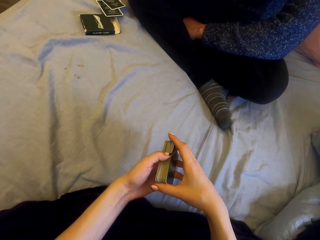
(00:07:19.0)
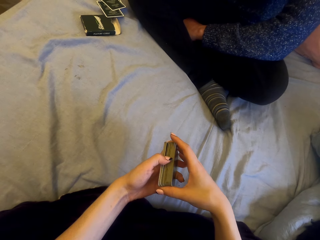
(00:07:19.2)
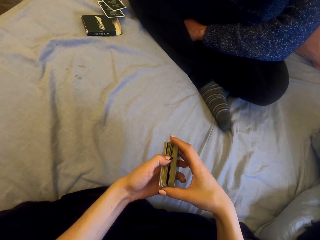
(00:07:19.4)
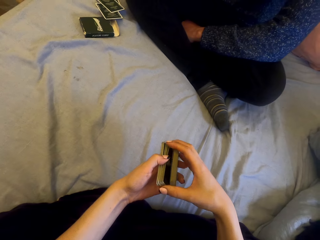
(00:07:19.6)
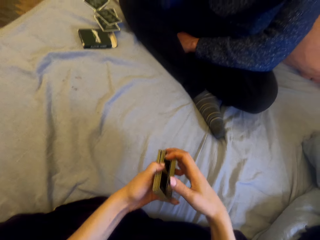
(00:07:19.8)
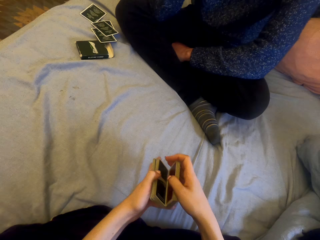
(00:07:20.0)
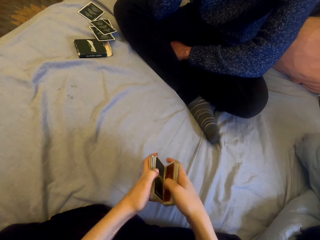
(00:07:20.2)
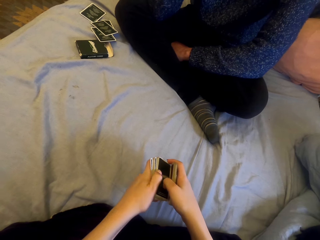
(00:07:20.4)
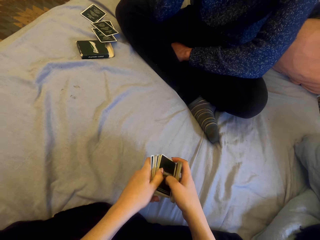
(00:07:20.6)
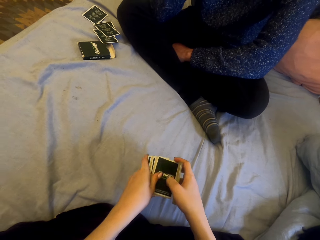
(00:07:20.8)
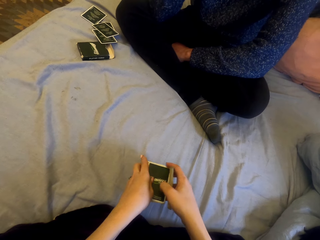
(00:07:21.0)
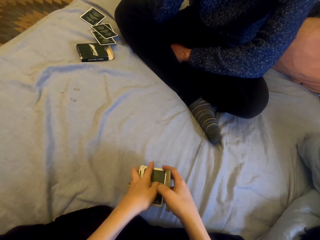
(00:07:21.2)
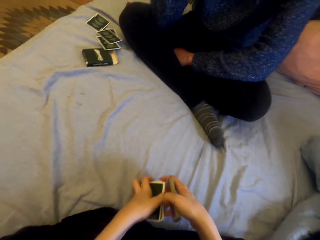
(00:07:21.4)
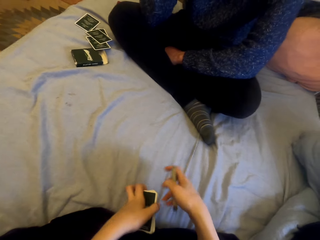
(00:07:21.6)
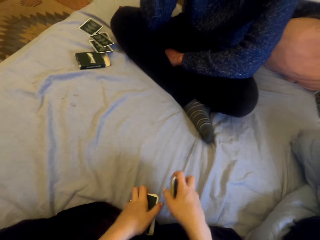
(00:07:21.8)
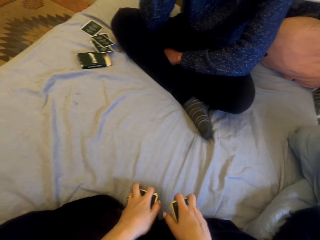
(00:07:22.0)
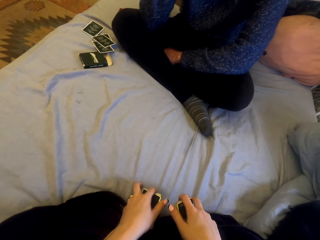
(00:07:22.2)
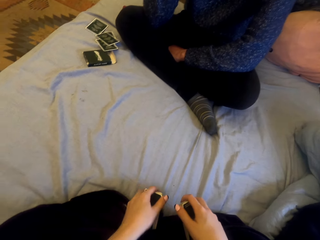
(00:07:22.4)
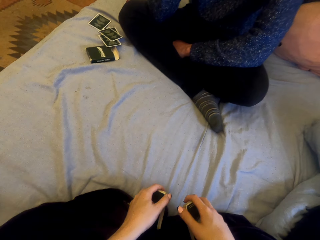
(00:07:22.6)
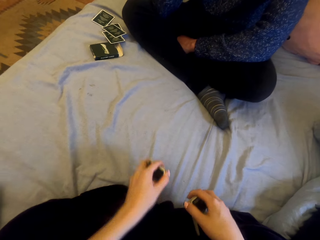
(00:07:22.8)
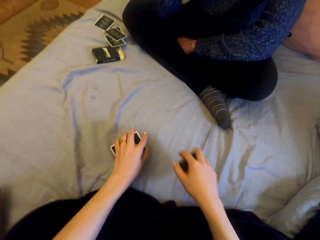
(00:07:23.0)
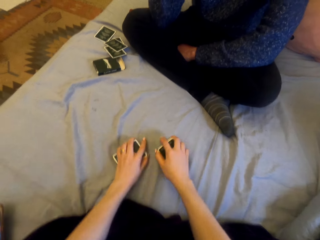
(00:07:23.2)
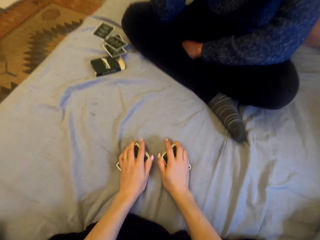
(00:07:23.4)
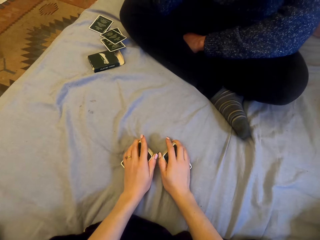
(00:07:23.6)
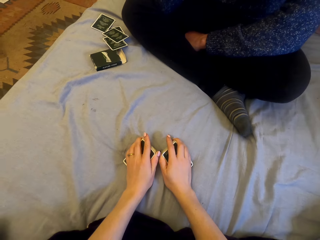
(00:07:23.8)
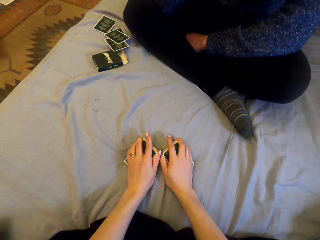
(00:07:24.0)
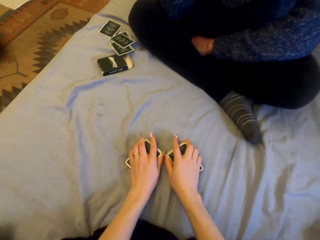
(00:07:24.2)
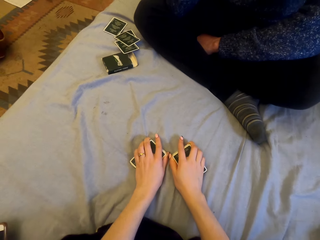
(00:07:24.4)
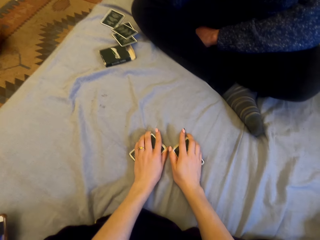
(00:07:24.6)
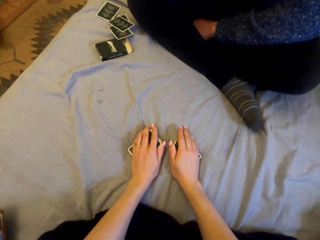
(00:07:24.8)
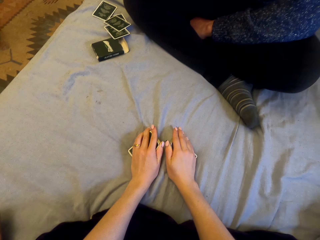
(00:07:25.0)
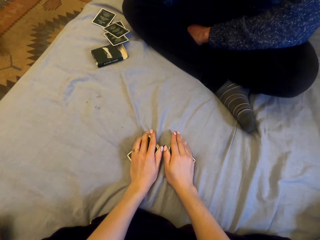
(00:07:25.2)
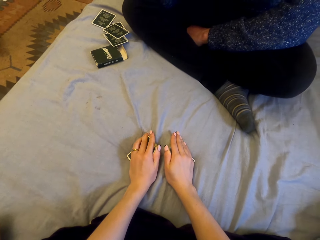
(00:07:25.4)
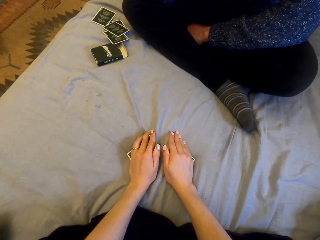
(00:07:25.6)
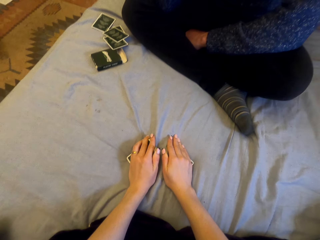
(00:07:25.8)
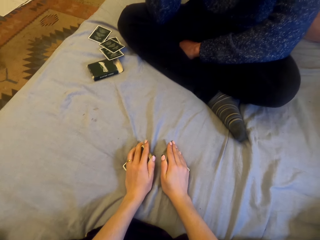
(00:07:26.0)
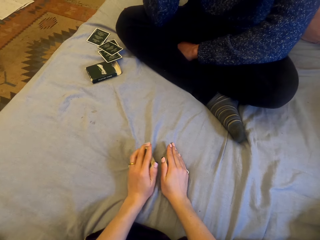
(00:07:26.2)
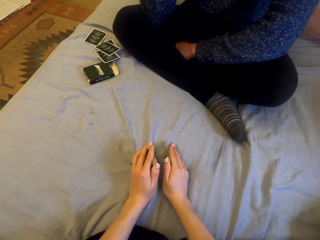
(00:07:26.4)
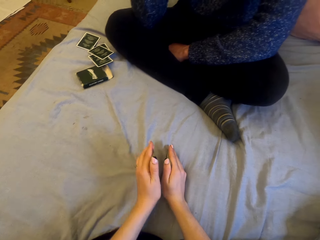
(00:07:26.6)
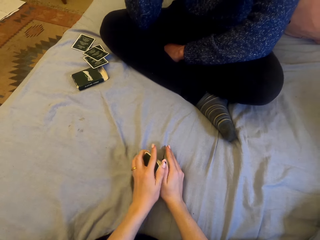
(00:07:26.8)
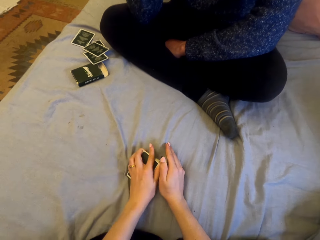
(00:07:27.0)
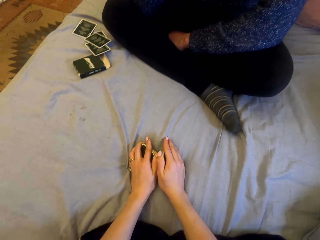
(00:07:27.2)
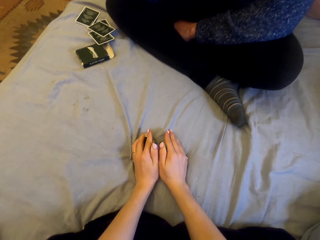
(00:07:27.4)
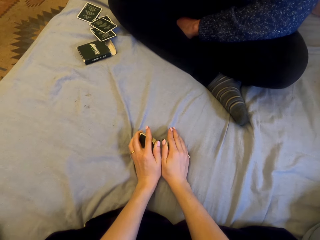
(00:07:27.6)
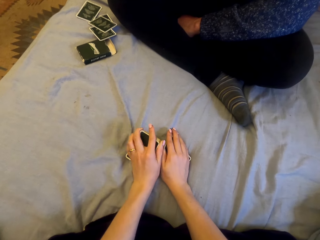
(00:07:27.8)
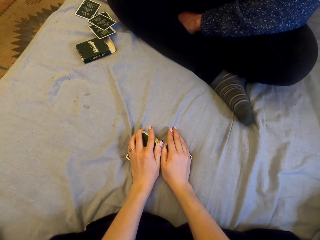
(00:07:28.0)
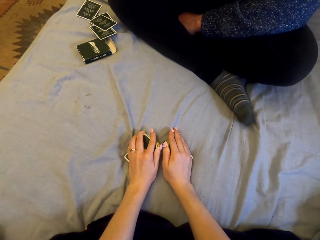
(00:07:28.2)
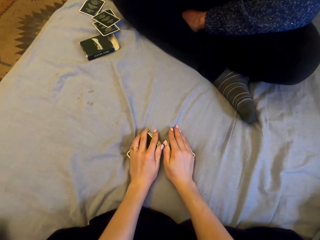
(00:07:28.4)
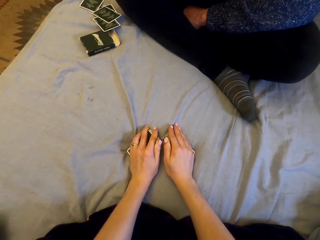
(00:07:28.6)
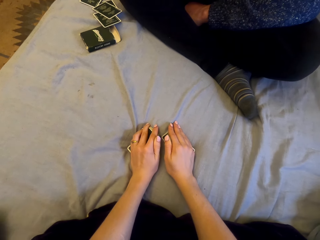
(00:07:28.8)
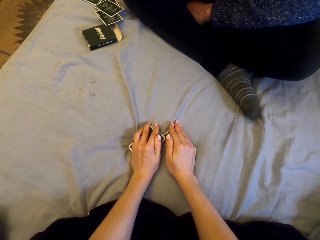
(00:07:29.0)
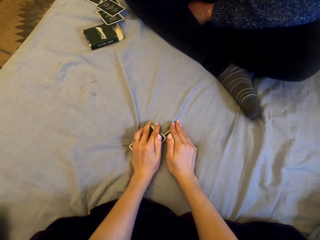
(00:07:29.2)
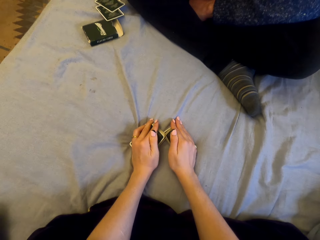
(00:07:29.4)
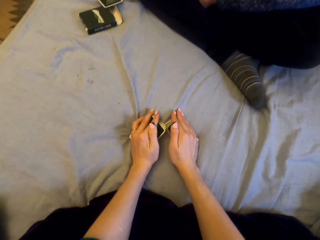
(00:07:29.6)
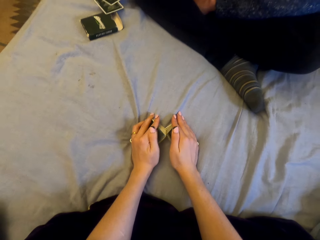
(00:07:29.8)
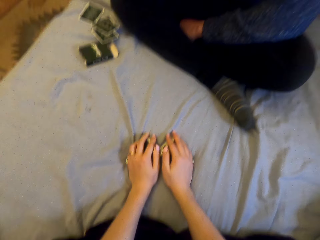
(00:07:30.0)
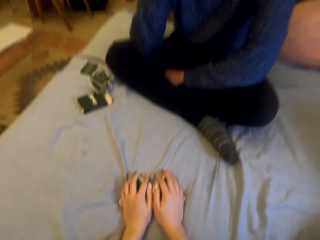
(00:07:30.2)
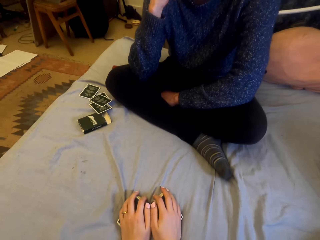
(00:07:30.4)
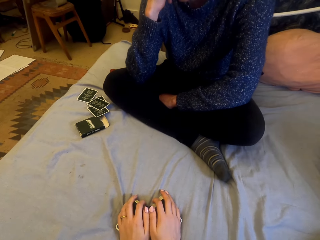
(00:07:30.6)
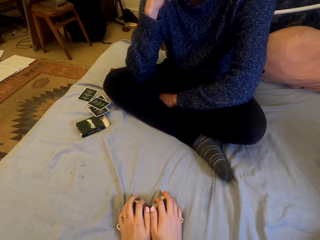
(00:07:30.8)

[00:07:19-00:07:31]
The camera wearer splits the cards into two halves. They put the cards down. They flip the cards.

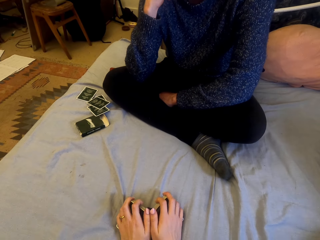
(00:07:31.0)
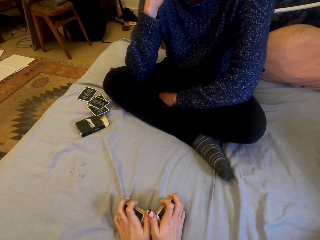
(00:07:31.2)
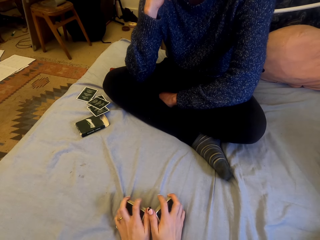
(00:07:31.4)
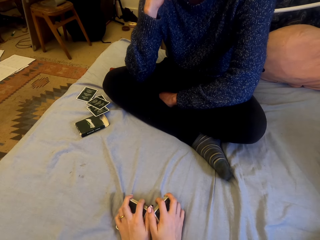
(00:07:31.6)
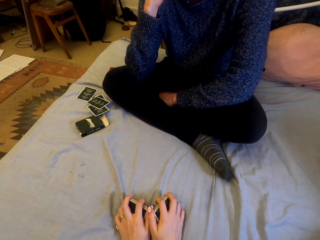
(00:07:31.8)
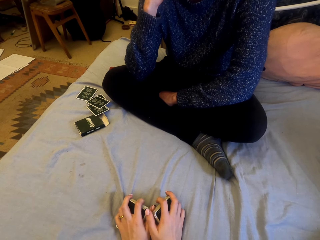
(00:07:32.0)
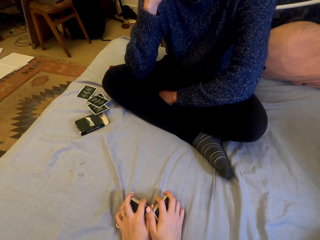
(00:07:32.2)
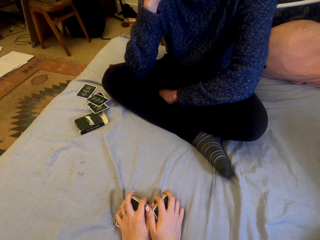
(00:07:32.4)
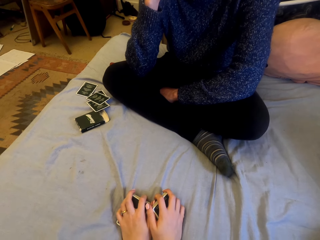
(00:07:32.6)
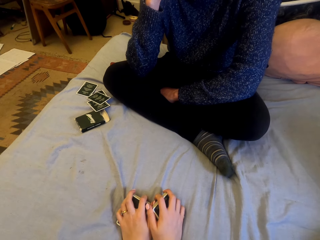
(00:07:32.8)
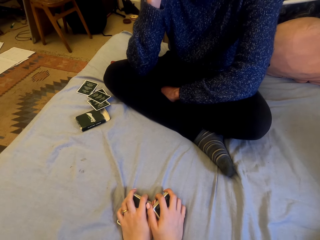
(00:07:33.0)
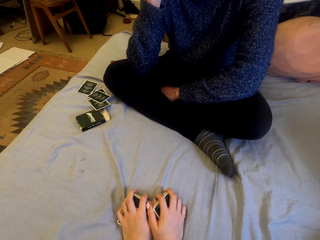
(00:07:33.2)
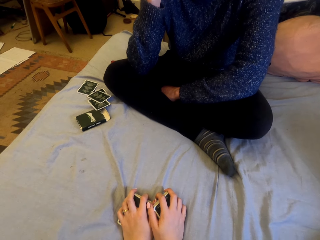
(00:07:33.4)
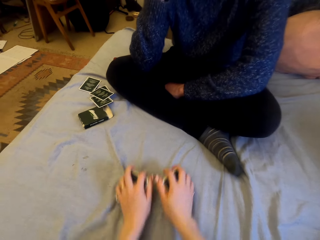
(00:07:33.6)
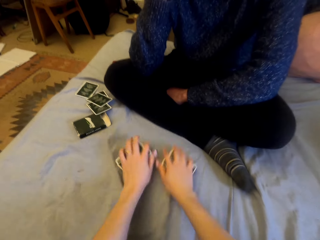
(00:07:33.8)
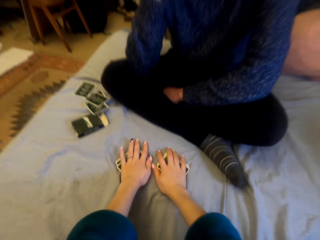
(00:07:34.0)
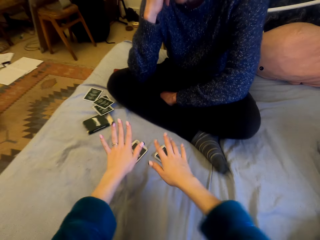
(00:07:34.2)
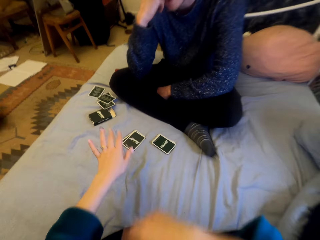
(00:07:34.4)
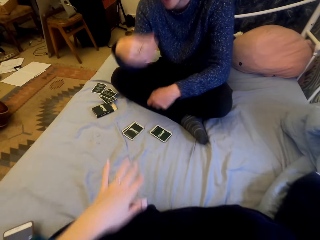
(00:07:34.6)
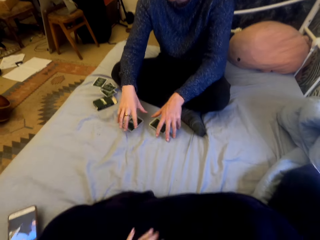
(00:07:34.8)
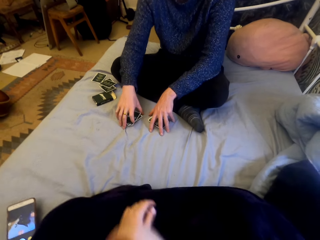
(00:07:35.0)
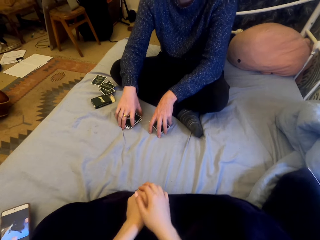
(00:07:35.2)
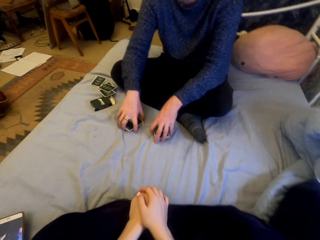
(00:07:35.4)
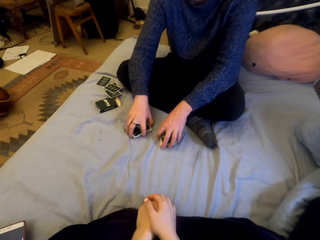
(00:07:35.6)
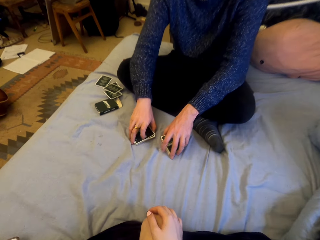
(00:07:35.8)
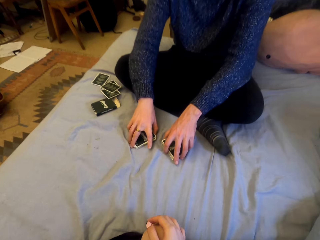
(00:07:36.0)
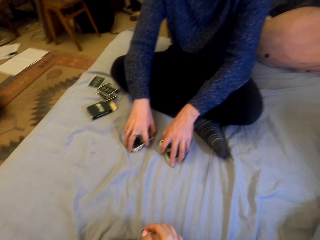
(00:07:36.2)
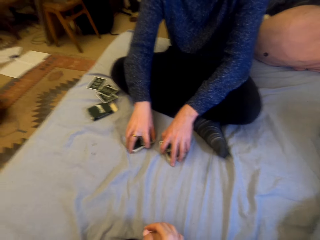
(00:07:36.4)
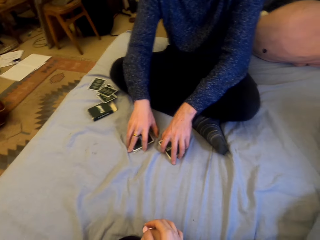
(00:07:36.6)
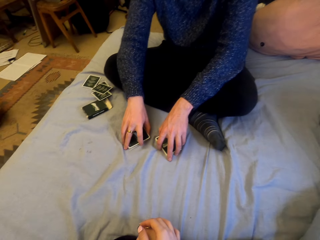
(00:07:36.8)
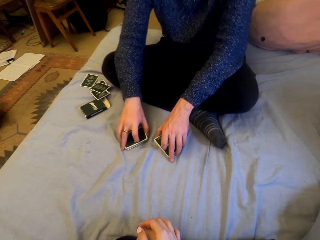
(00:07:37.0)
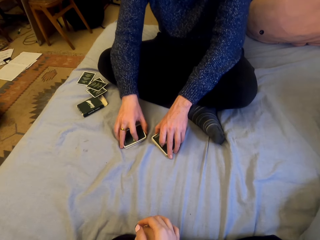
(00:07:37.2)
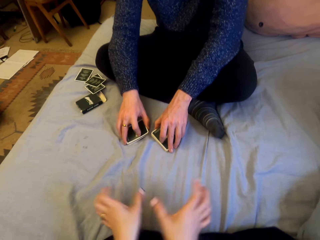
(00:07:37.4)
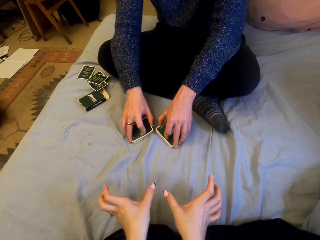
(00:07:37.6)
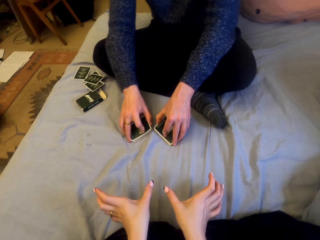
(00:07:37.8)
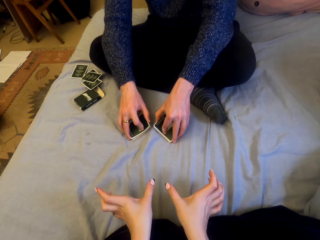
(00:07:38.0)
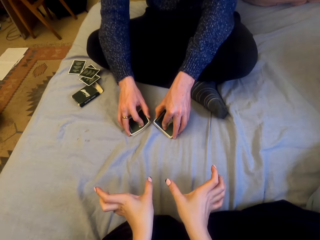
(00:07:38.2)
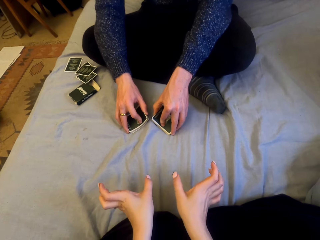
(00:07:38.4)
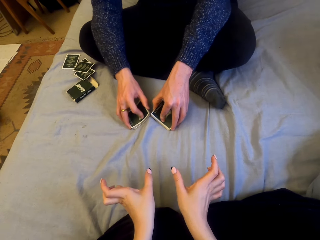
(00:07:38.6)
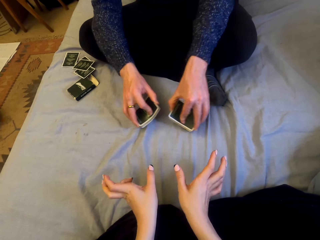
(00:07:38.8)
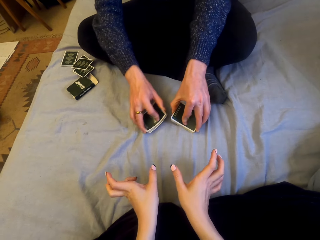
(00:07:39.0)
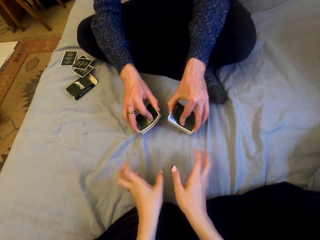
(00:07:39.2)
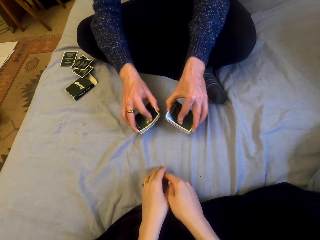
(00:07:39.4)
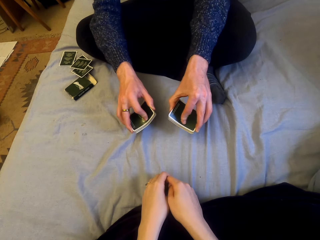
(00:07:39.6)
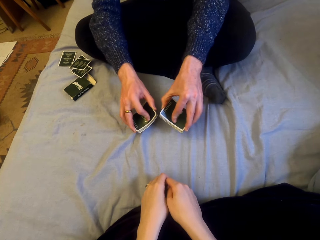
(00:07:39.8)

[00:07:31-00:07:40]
The camera wearer moves the cards. A man talks with the camera wearer. The man touches the cards. The man flips the cards. The man talks with the camera wearer.
